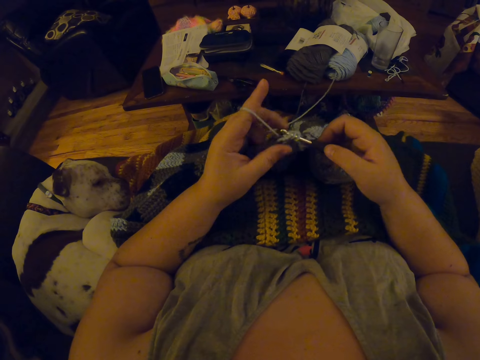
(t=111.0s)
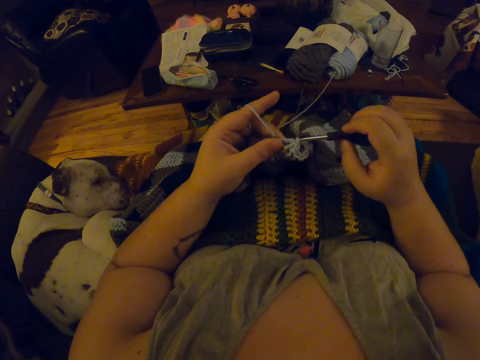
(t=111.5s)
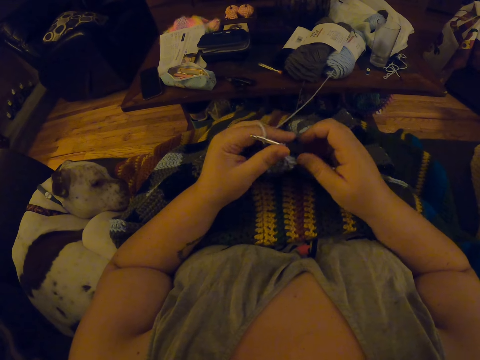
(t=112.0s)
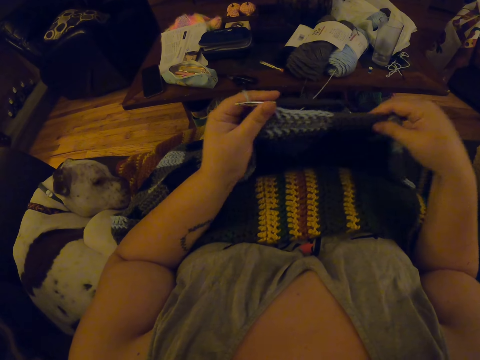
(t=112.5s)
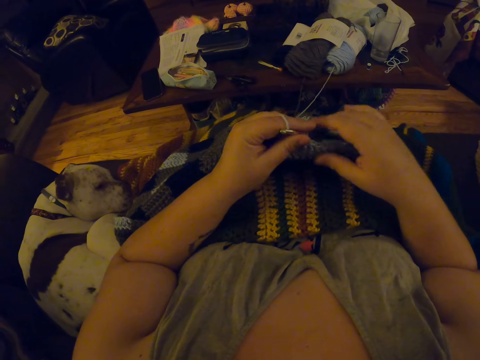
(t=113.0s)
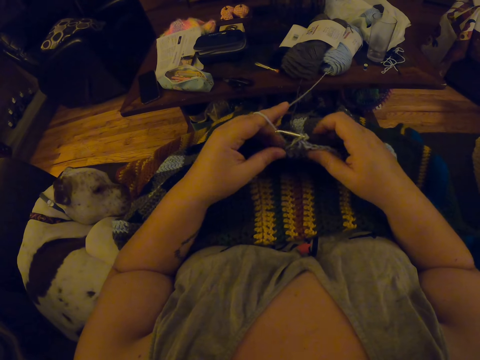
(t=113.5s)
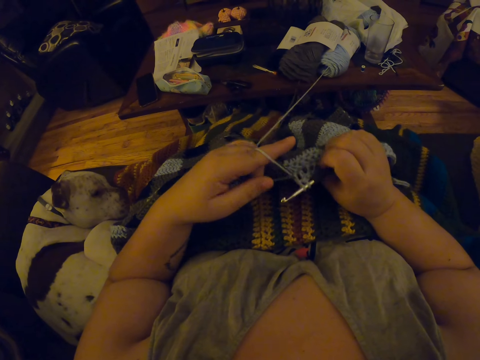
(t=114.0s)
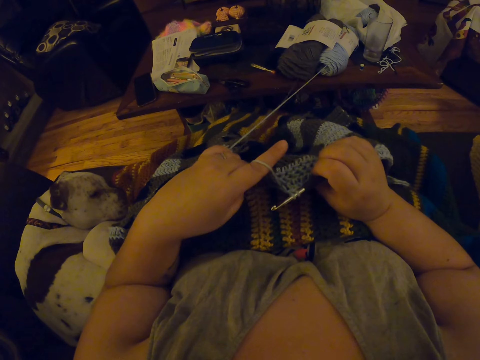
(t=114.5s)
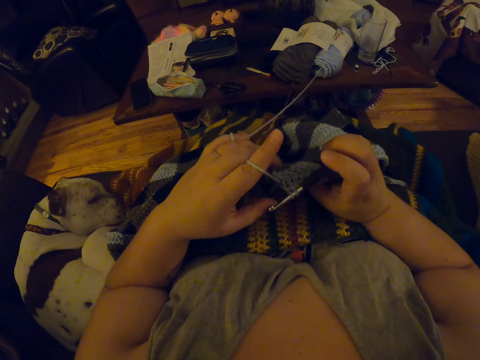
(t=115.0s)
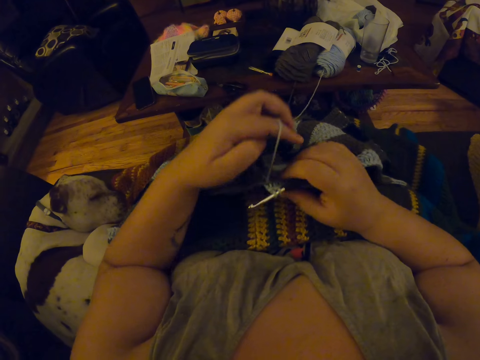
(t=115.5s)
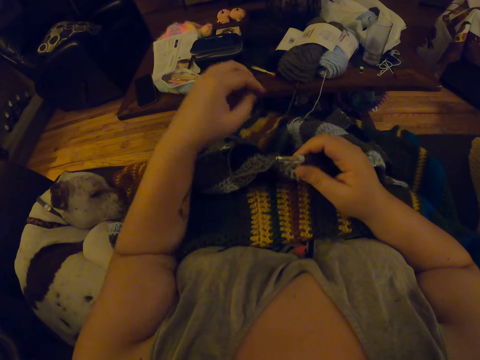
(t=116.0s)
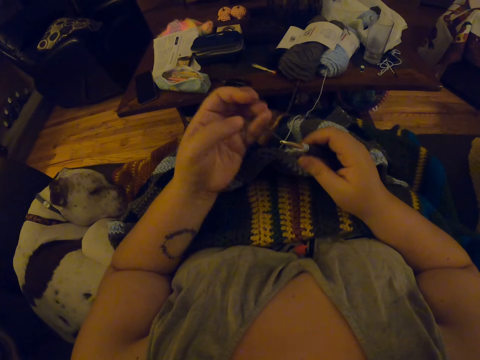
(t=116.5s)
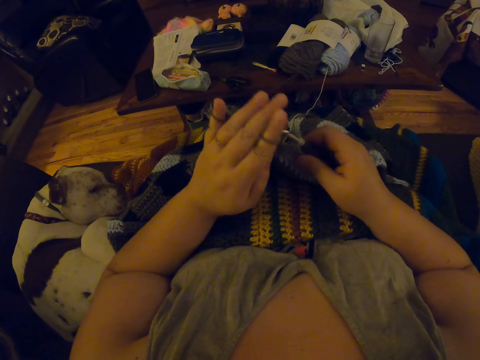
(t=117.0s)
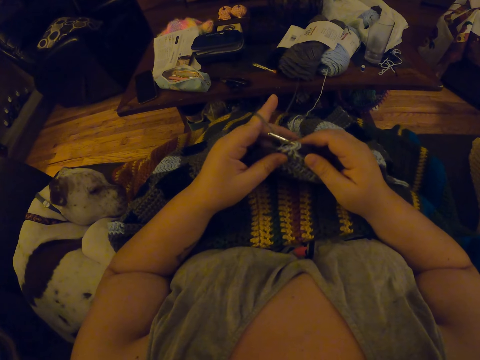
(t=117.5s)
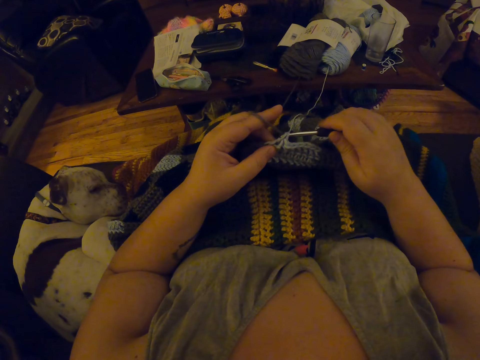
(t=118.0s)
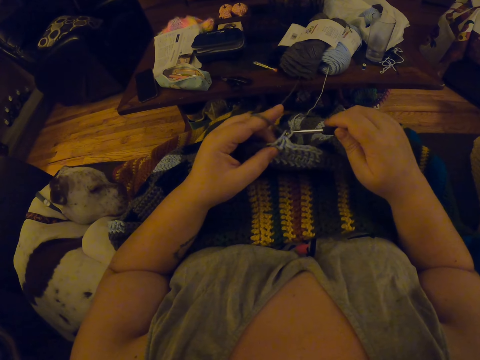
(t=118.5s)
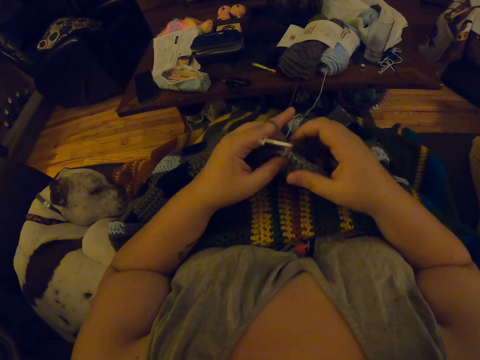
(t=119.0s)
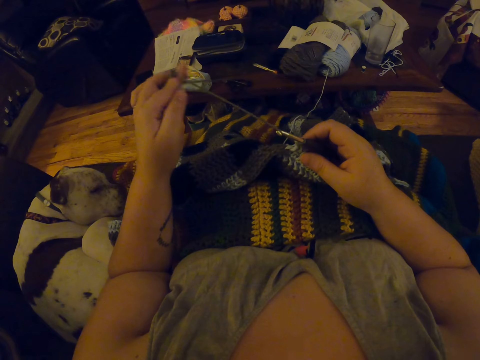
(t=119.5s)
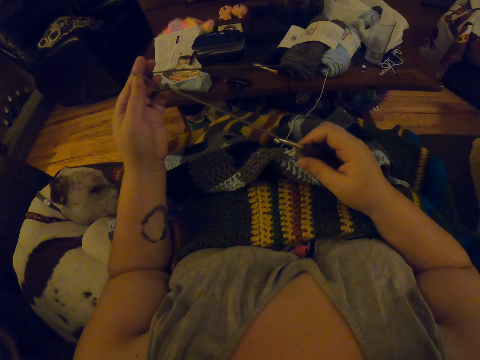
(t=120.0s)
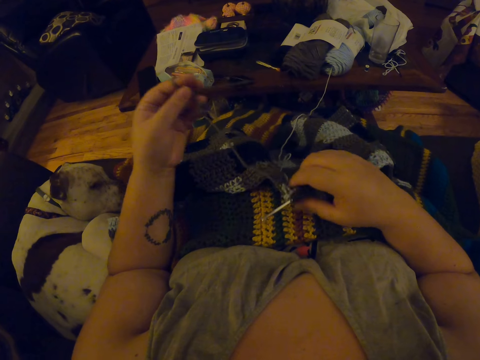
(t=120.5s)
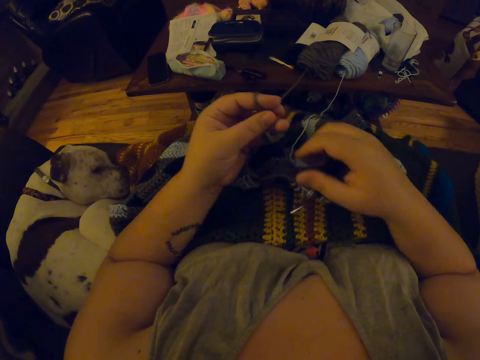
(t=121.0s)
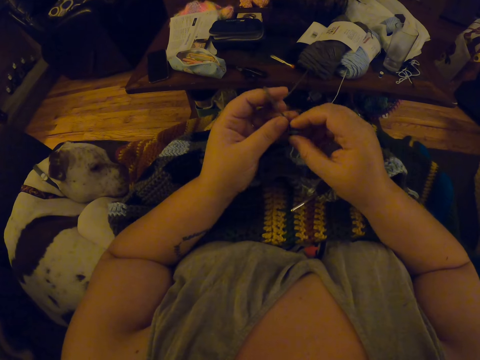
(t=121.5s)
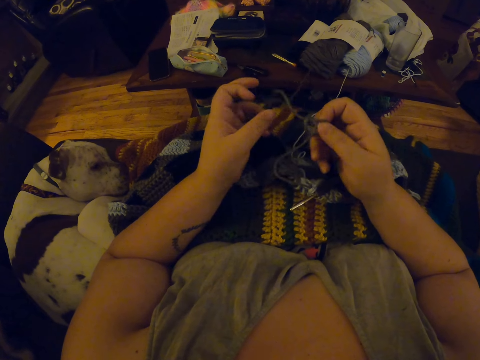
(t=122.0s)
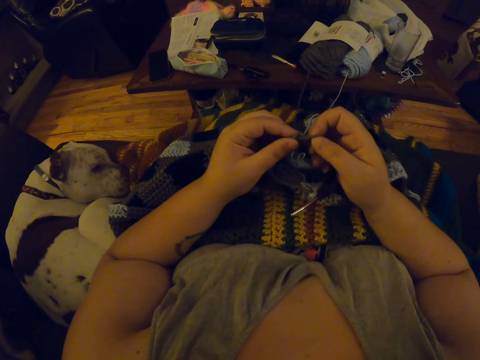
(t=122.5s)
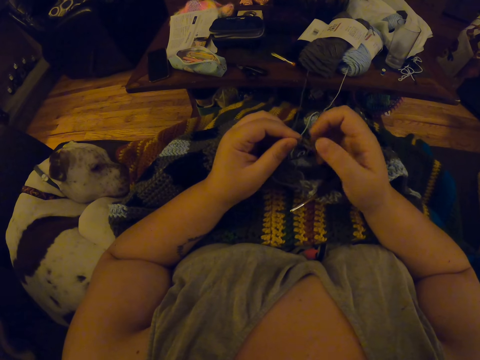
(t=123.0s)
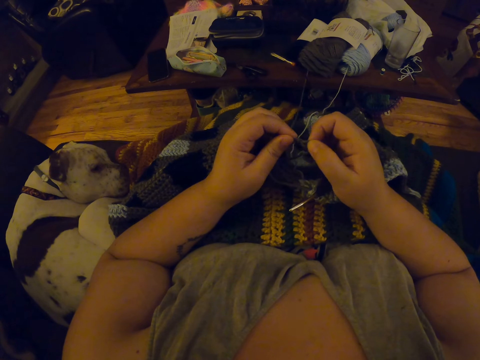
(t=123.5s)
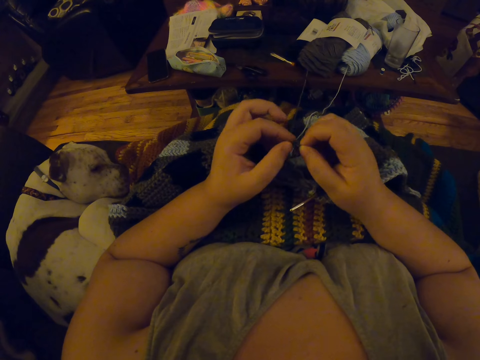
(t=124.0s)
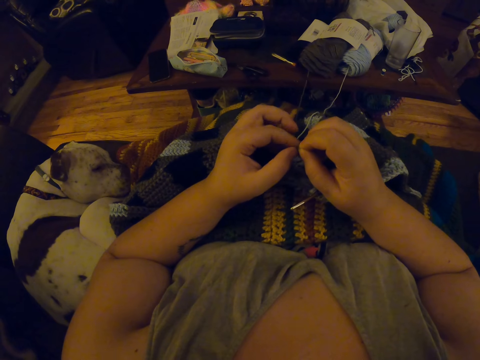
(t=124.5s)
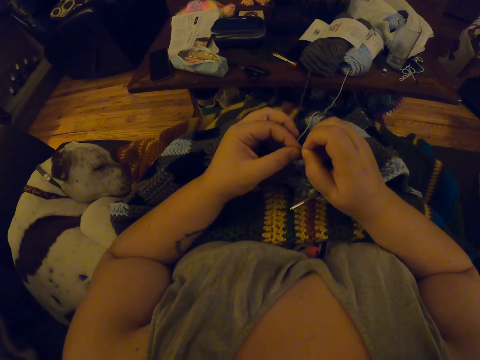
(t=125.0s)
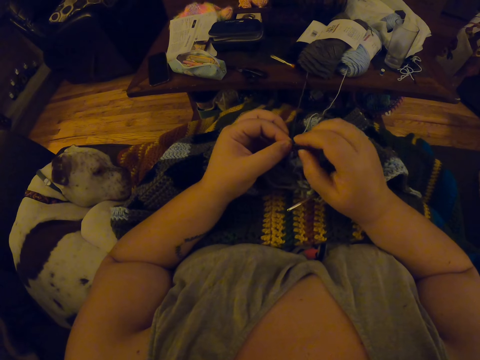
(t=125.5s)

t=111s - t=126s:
The camera wearer adjusts the blanket. She pulls a section of the crochet and knits the crochet with a crochet hook. She unrolls the yarn off her finger and rolls the yarn onto her finger. She knits the crochet with the crochet hook. She pulls the yarn with a hand. She destroys a knot on the yarn.

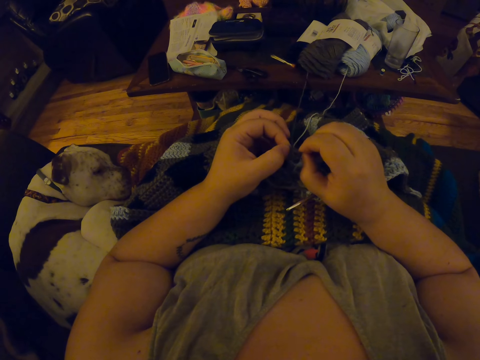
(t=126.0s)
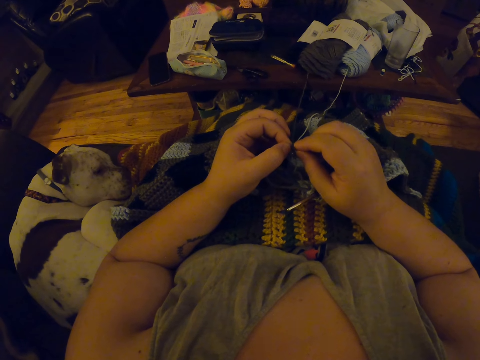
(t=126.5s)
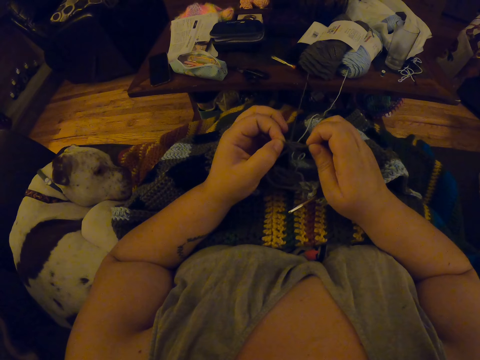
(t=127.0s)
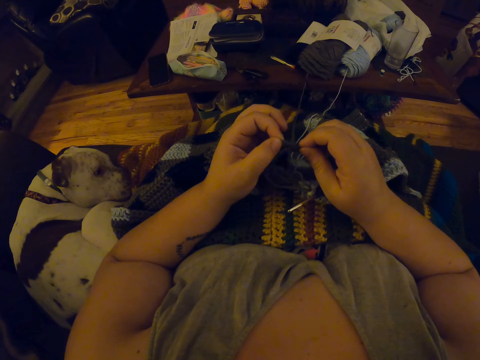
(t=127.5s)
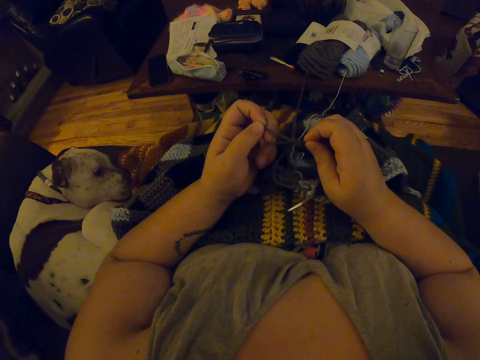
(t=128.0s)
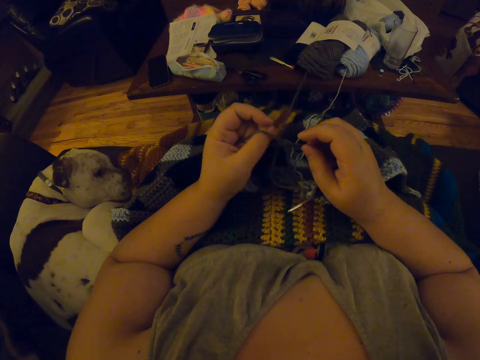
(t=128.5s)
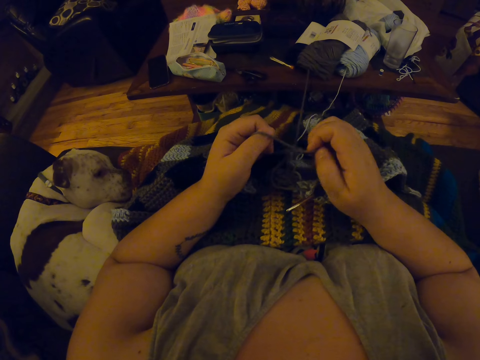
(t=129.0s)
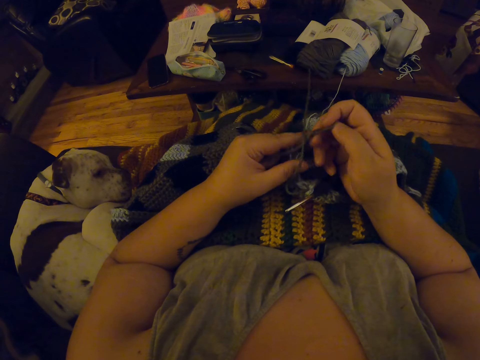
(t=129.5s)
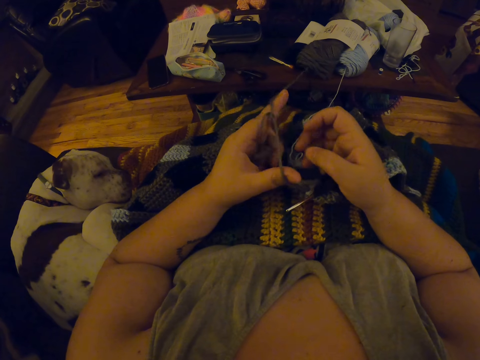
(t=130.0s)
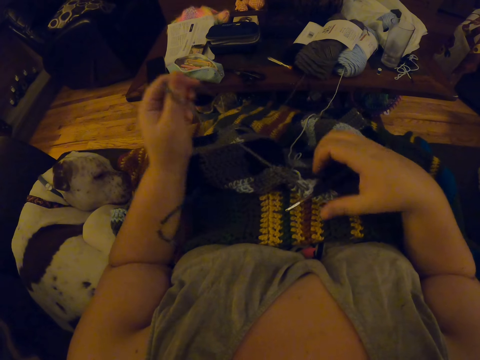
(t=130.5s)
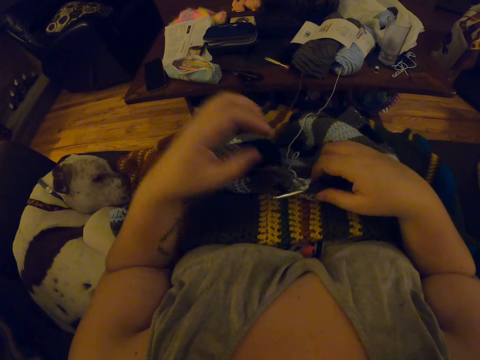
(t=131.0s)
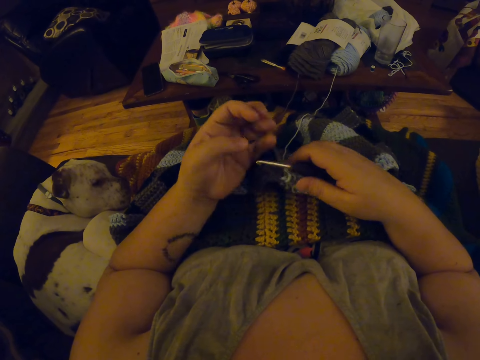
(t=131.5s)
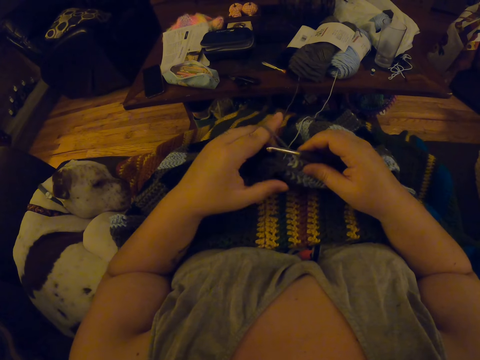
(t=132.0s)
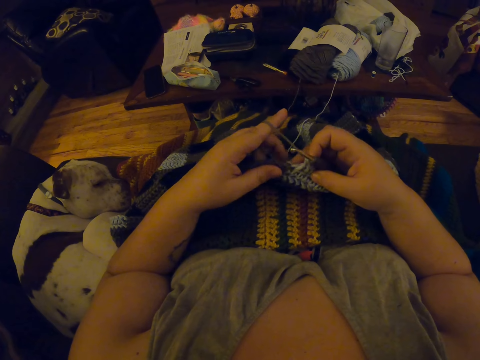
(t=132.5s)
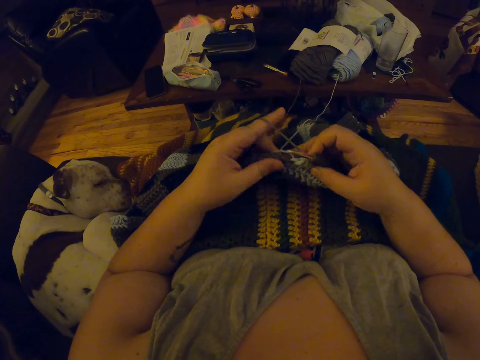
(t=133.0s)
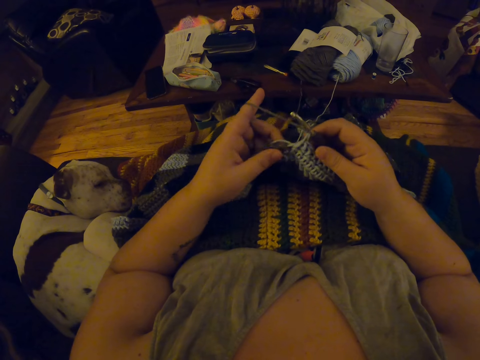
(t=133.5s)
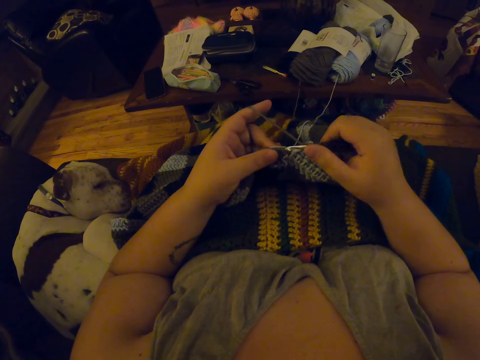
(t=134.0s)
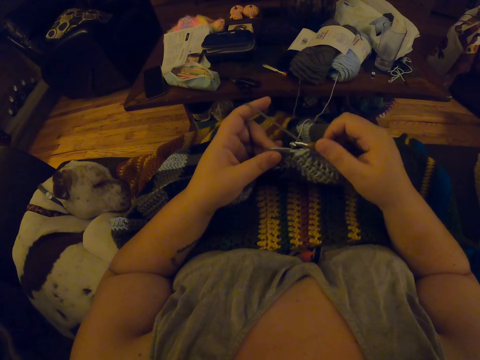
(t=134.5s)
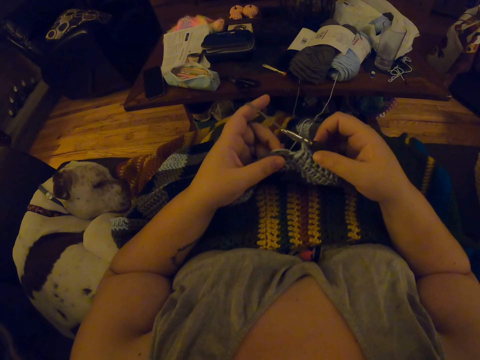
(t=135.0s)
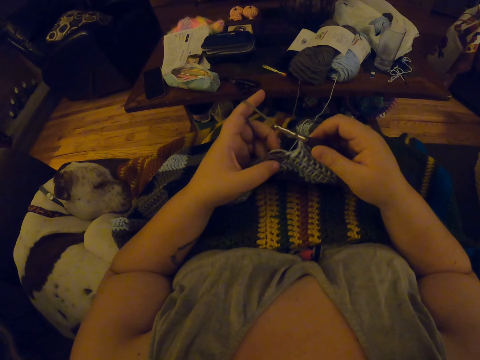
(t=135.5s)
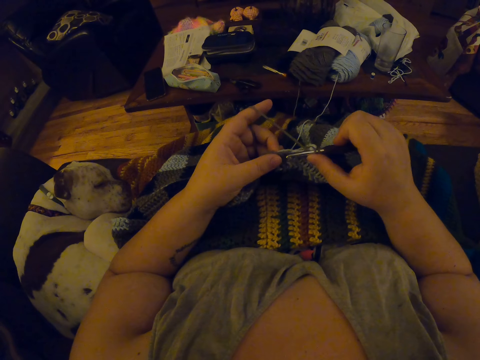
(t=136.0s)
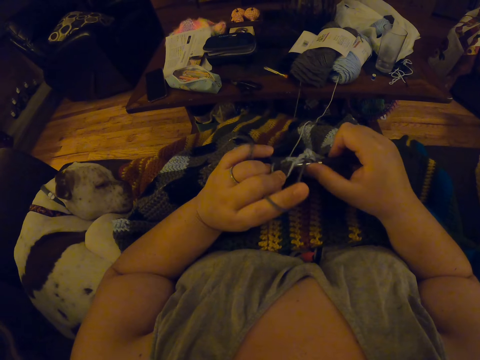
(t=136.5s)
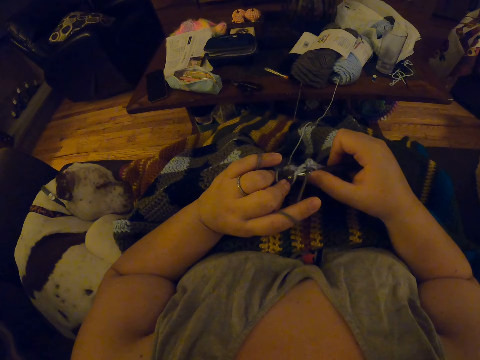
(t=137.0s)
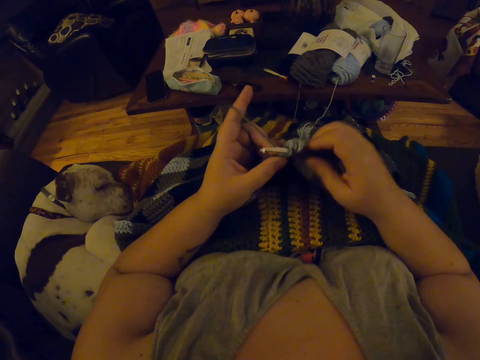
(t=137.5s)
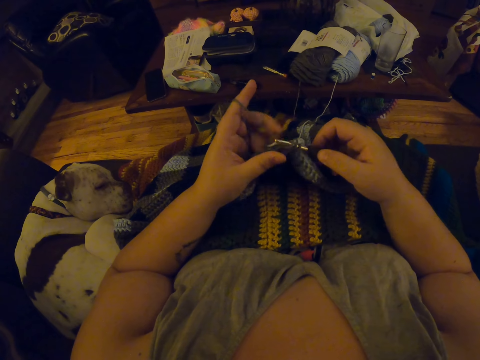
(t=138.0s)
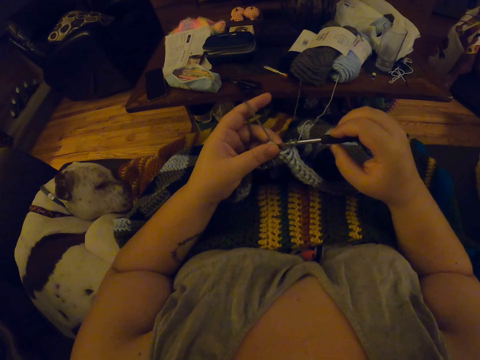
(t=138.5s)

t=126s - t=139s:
The camera wearer pulls a section of yarn. She rolls the yarn on her finger. She knits a crochet with a crochet hook.
